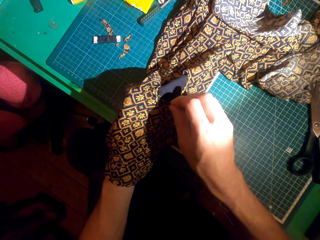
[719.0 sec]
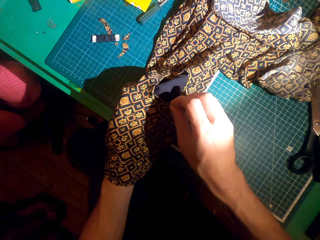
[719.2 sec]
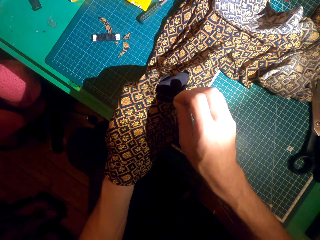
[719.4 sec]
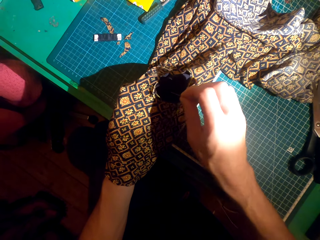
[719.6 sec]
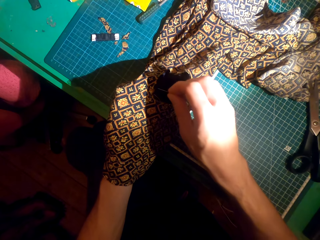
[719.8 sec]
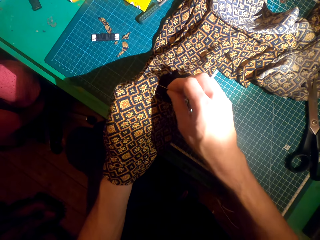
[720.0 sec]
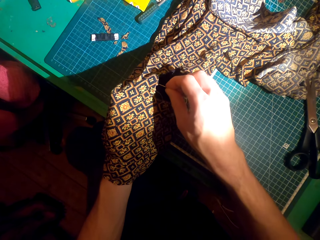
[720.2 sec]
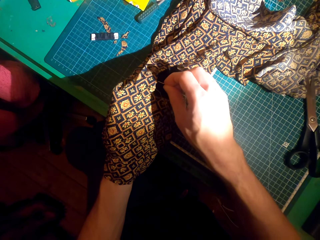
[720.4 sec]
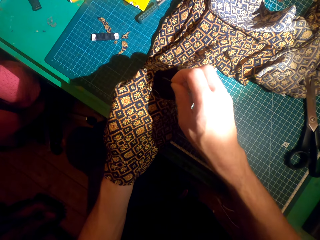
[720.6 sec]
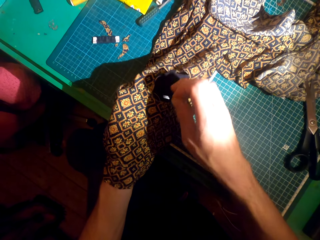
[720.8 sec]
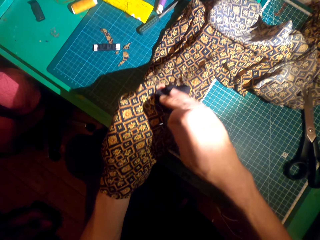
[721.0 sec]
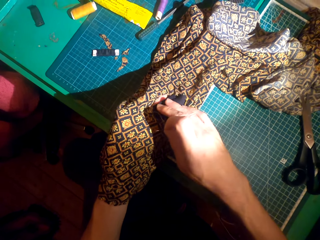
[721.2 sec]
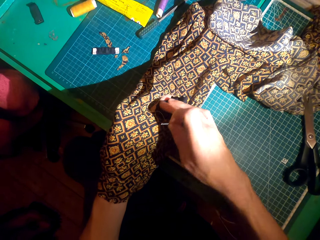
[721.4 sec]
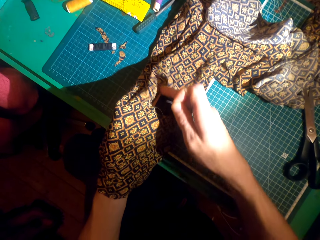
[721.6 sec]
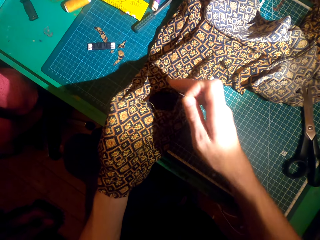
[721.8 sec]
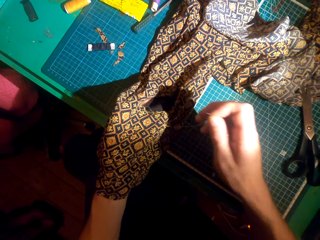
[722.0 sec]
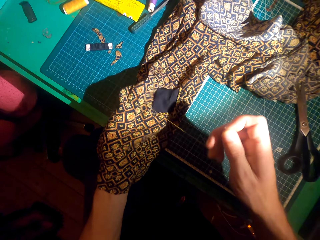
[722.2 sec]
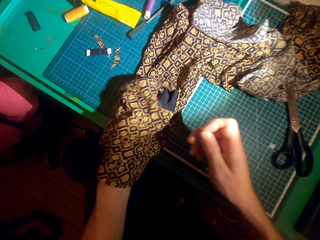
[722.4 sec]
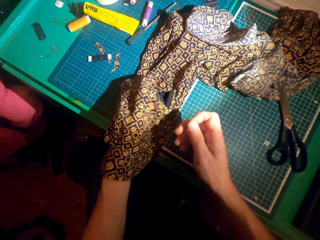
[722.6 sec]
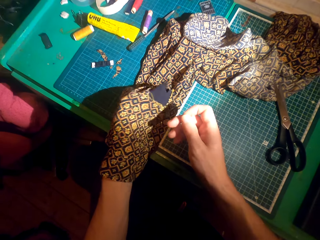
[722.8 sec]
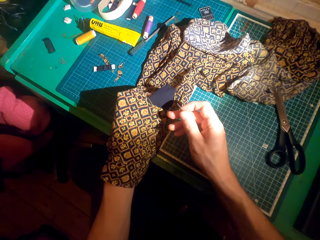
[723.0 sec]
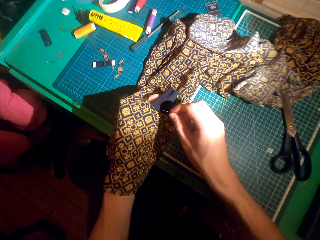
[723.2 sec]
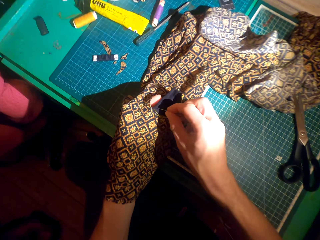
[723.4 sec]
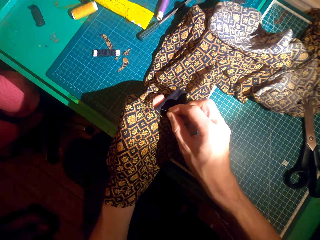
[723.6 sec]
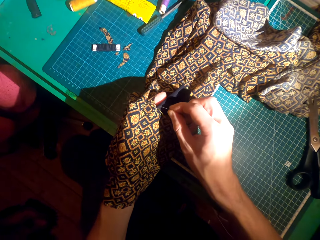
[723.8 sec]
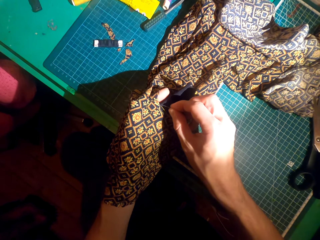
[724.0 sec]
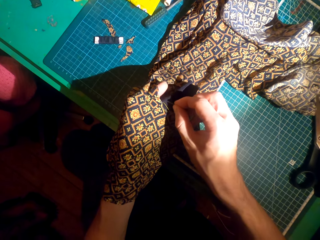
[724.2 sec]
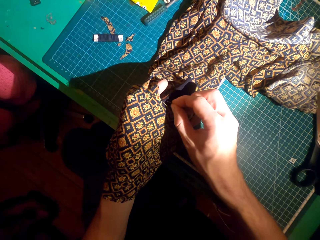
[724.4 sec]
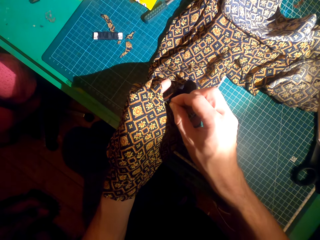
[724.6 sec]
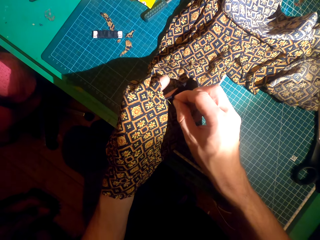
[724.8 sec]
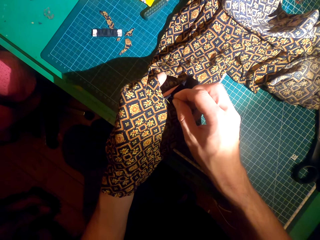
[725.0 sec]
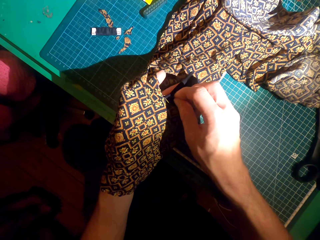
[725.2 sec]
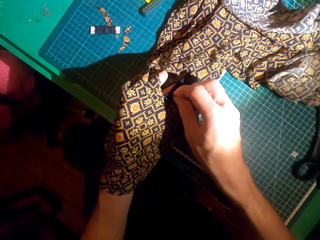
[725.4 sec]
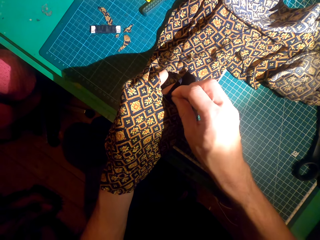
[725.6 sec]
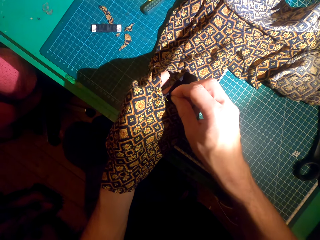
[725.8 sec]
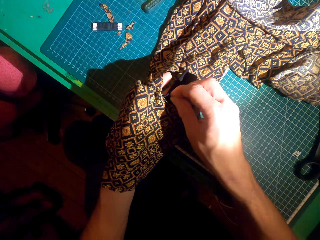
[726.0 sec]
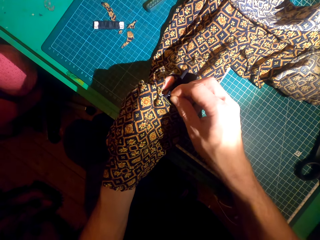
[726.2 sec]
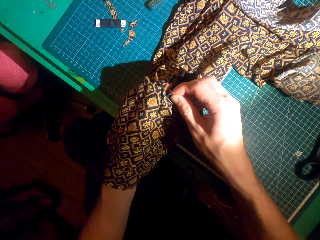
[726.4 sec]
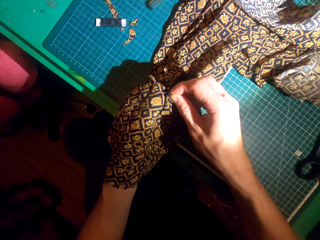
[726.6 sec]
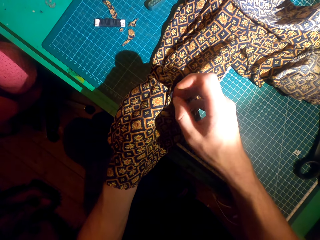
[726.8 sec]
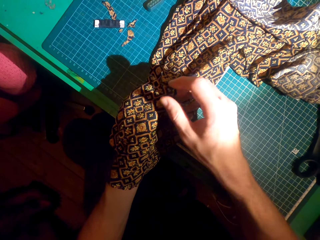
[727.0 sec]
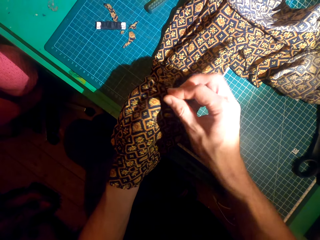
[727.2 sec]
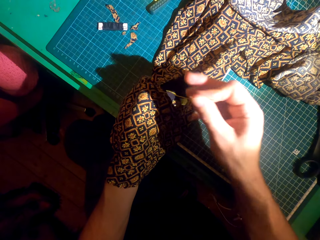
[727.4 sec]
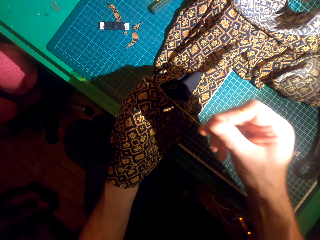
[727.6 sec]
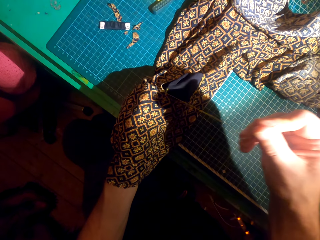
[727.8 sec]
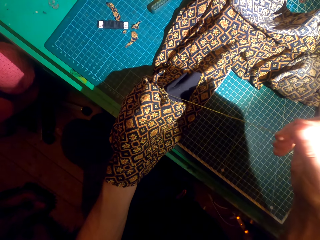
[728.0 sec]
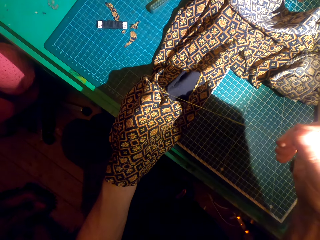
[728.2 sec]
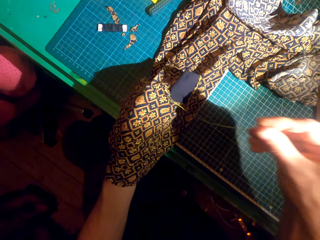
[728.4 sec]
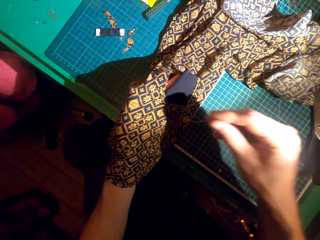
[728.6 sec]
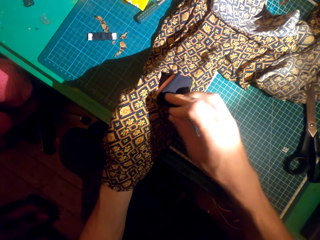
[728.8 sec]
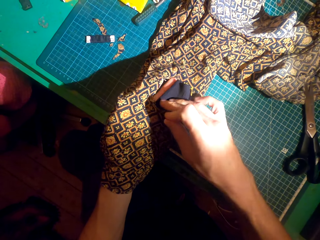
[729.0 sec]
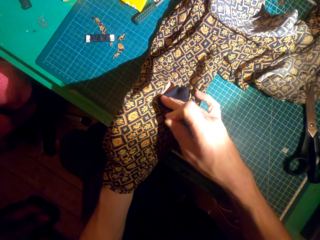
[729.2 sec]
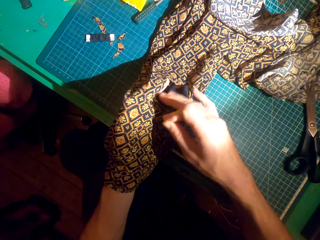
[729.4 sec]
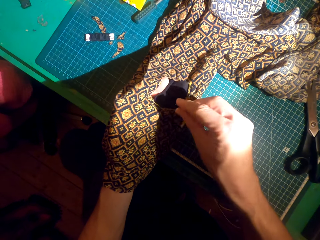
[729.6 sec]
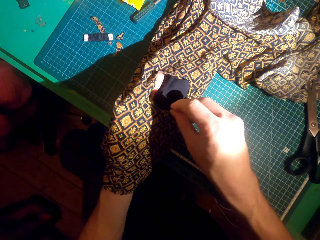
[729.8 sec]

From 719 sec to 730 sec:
The camera wearer knits the cloth with a needle. They sew a patch over the cloth.

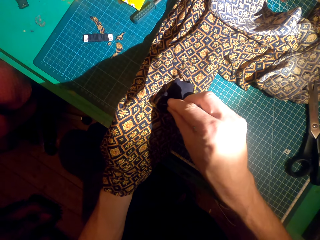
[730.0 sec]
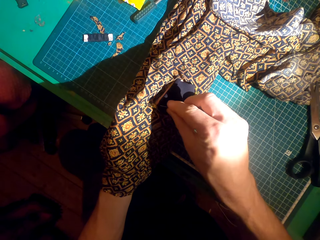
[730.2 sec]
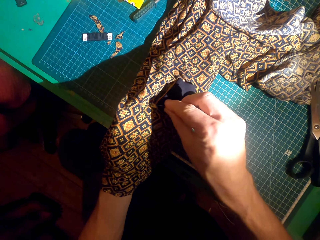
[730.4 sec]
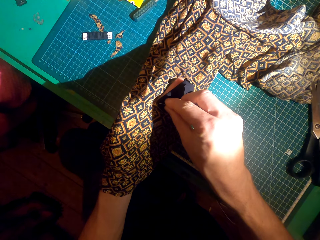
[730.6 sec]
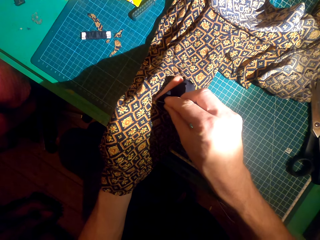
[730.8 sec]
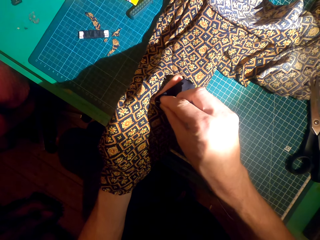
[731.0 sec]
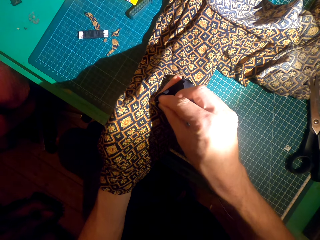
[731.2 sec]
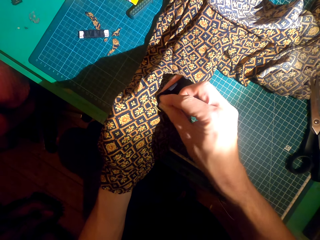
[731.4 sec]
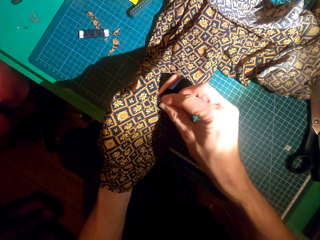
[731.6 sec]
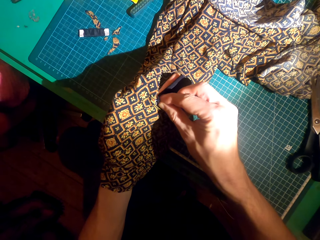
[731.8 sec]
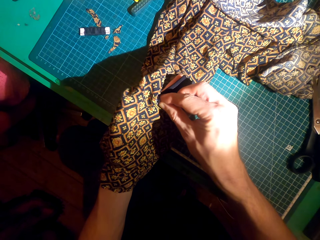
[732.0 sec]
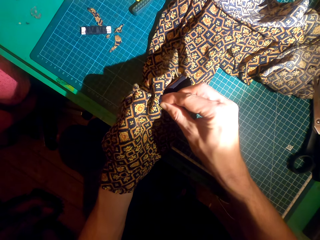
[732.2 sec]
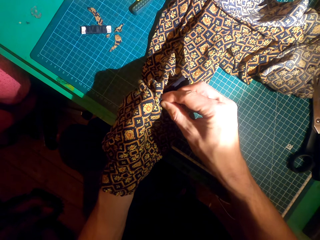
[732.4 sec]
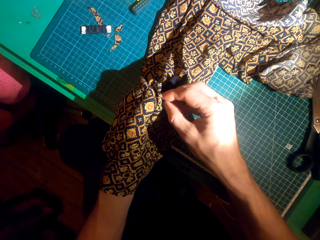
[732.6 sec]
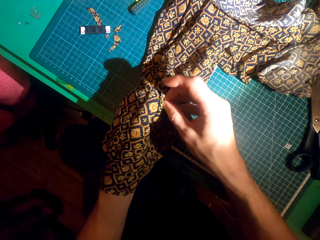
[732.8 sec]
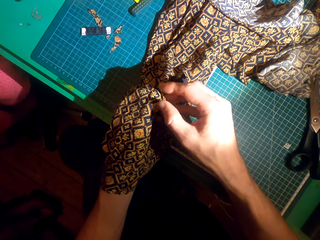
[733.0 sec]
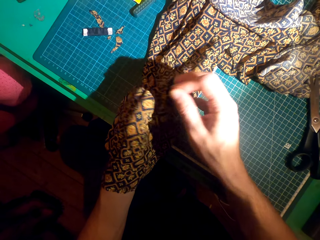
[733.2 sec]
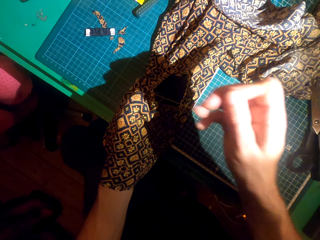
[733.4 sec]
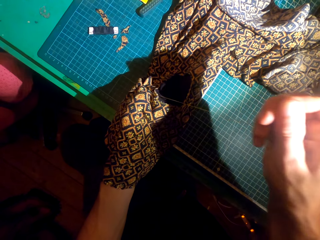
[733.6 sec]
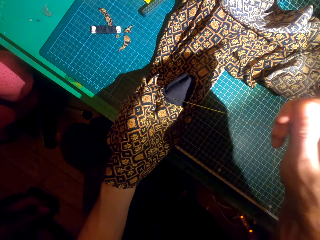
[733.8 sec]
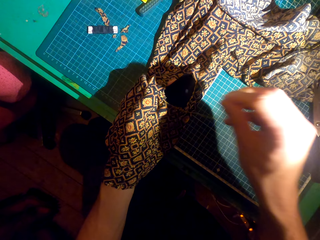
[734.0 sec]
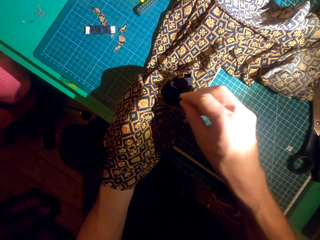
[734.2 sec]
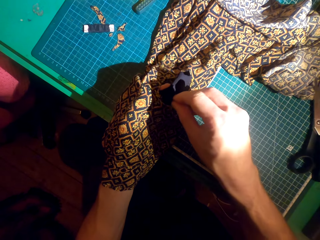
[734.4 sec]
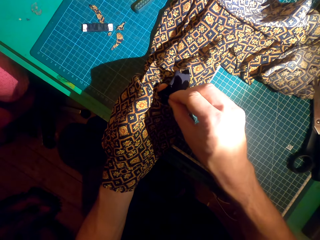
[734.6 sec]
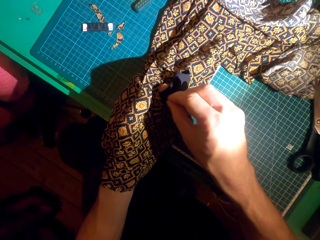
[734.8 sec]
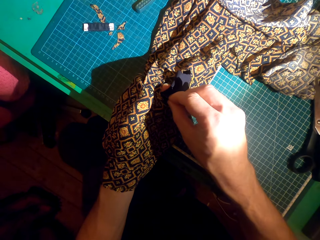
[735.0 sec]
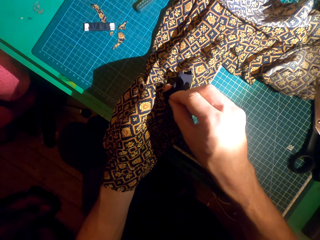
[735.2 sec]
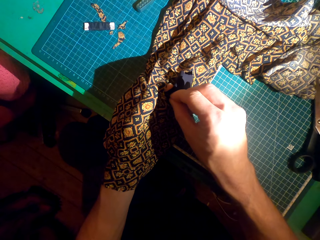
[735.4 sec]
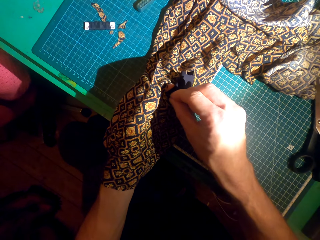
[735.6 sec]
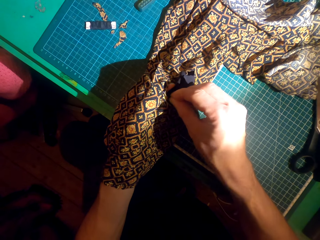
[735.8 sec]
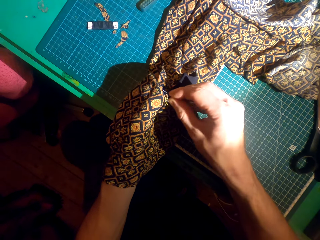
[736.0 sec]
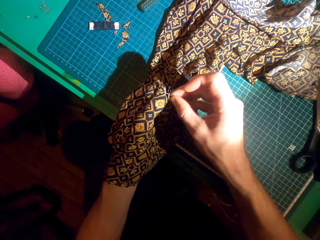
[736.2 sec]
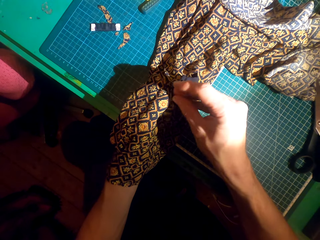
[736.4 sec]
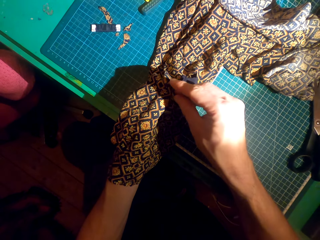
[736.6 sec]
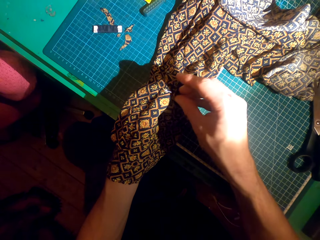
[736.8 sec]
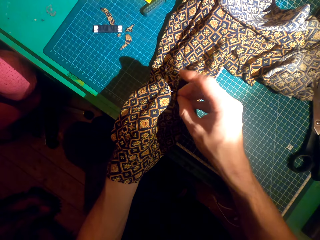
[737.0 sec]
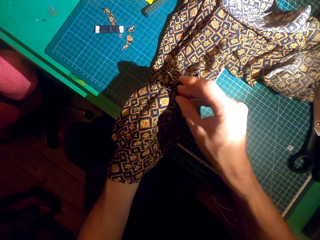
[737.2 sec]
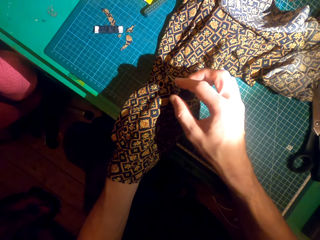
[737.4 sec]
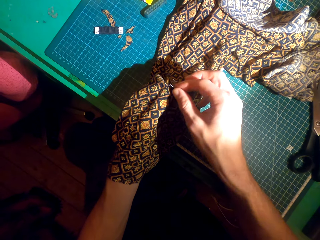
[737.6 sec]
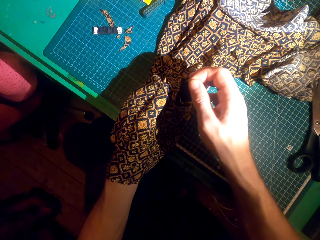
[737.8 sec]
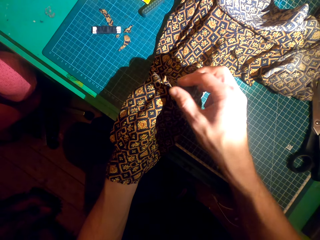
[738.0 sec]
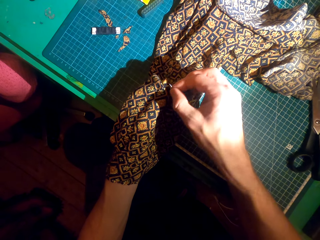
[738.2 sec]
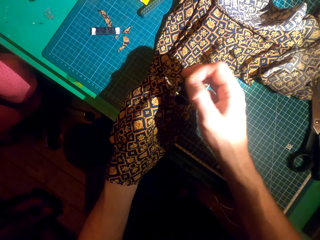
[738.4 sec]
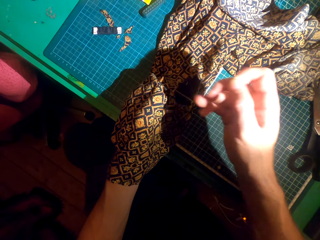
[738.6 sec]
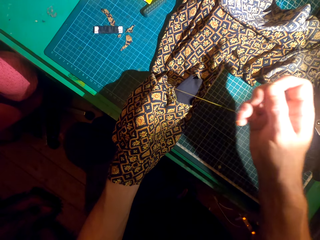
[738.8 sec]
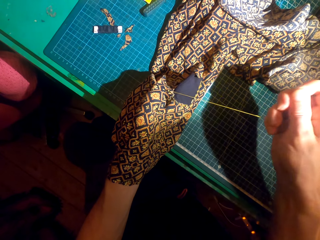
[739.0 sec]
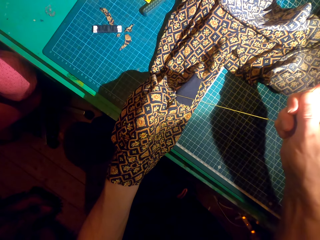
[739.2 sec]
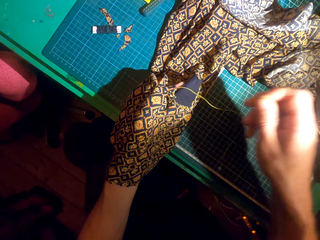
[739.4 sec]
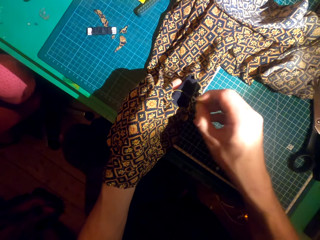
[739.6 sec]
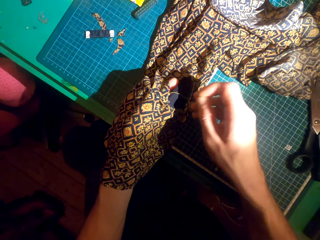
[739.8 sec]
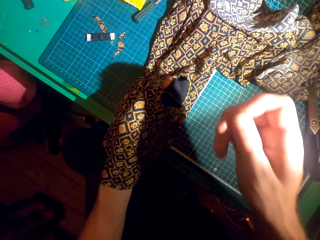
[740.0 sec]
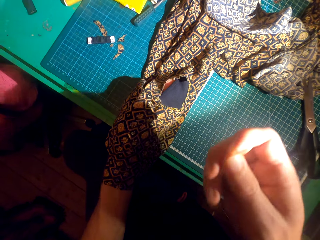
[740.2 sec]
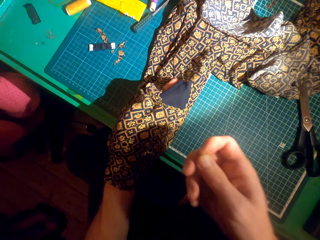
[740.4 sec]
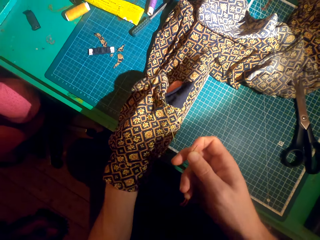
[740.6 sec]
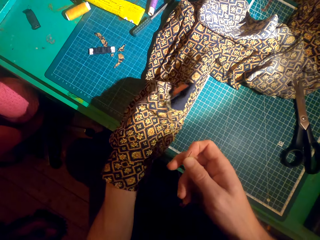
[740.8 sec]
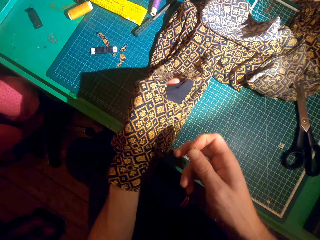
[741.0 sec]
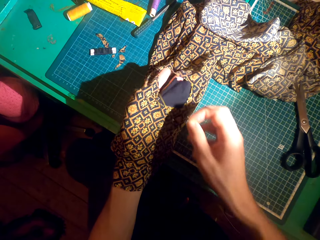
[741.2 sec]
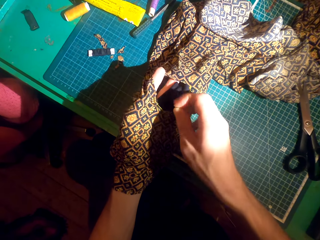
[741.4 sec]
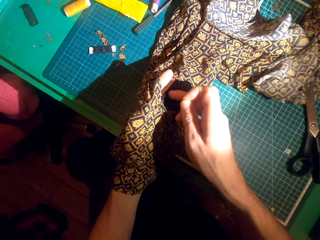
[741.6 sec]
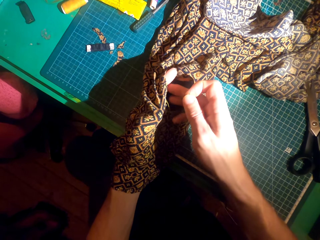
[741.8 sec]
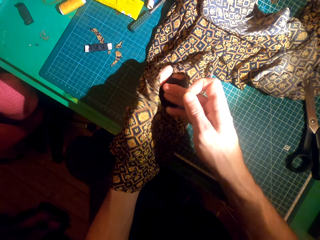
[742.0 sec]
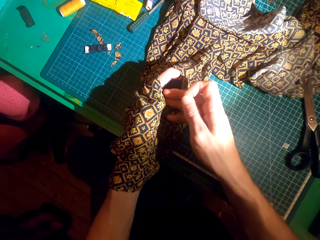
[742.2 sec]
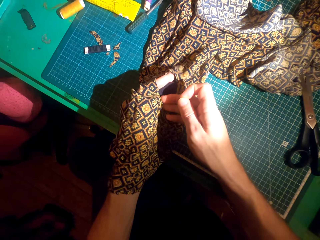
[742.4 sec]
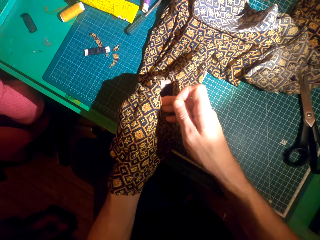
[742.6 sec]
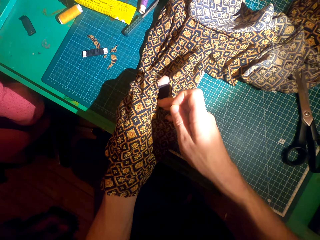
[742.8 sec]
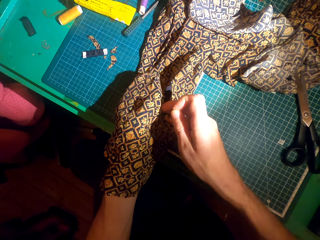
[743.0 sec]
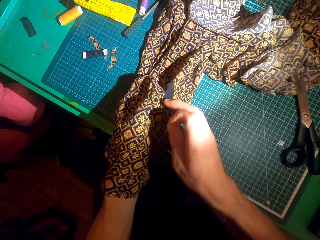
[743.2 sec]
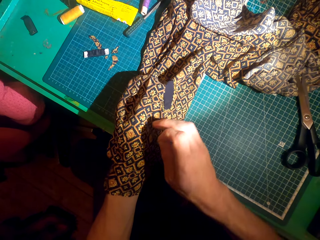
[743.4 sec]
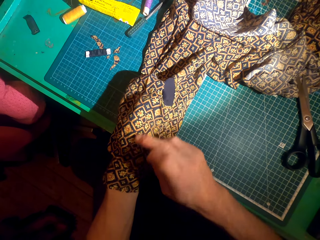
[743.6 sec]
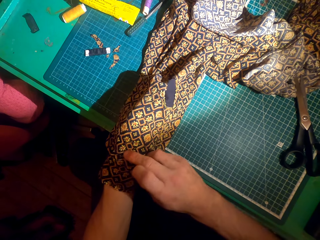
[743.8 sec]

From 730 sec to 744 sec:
The camera wearer adjusts the patch. They sew a patch over the cloth. They adjust the cloth.
